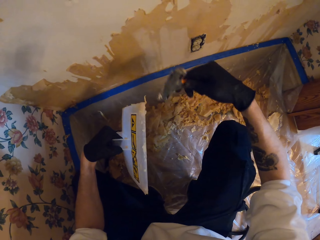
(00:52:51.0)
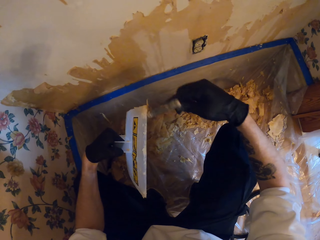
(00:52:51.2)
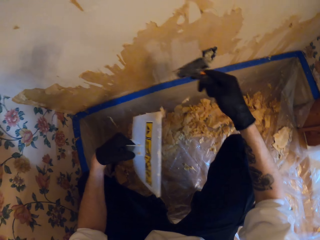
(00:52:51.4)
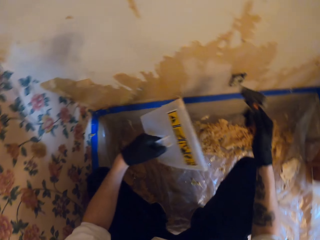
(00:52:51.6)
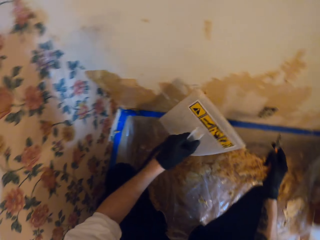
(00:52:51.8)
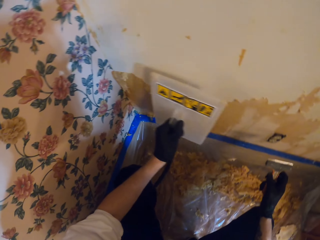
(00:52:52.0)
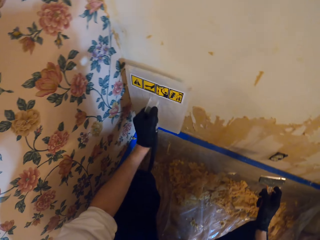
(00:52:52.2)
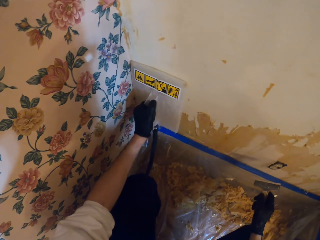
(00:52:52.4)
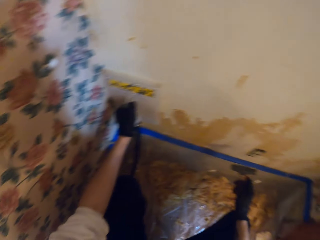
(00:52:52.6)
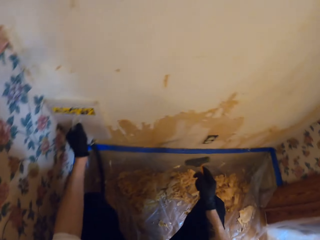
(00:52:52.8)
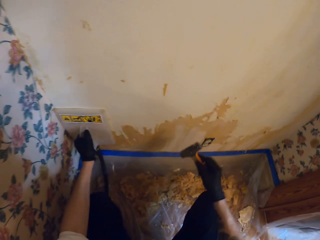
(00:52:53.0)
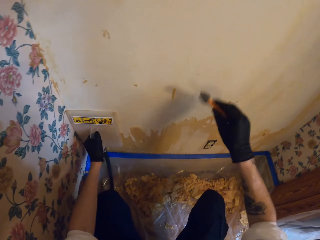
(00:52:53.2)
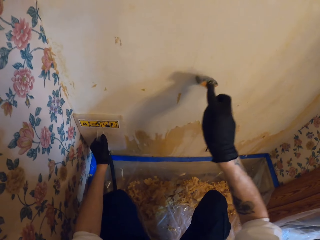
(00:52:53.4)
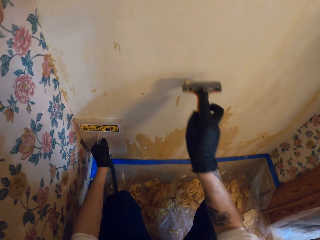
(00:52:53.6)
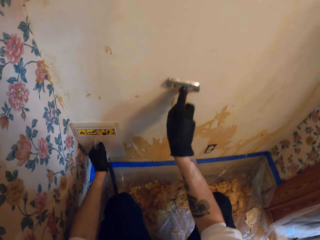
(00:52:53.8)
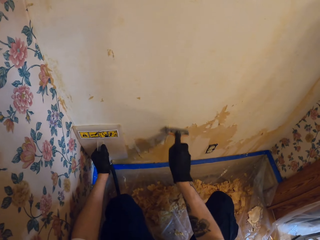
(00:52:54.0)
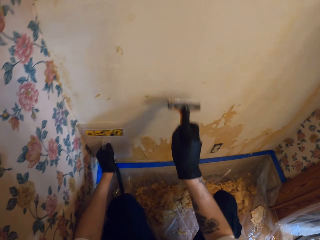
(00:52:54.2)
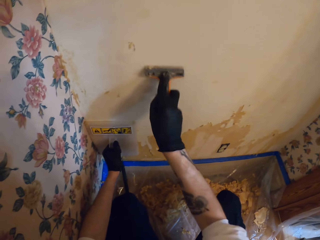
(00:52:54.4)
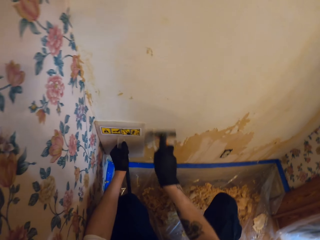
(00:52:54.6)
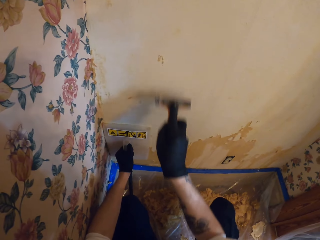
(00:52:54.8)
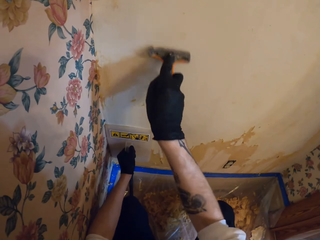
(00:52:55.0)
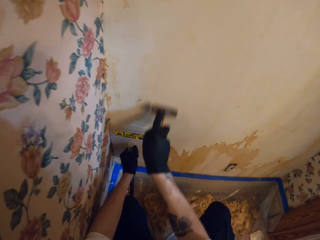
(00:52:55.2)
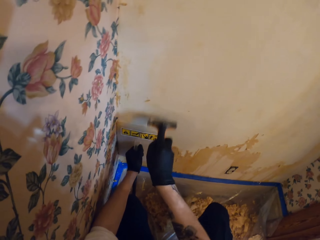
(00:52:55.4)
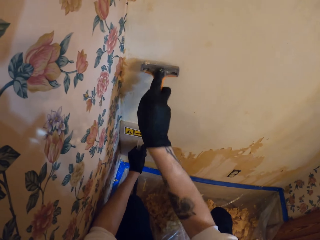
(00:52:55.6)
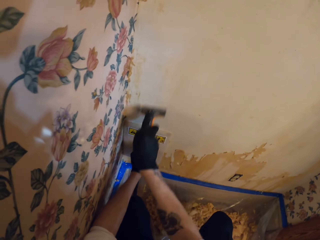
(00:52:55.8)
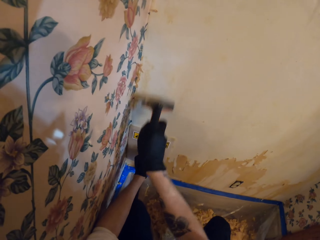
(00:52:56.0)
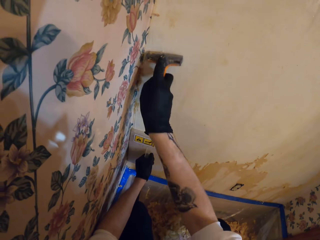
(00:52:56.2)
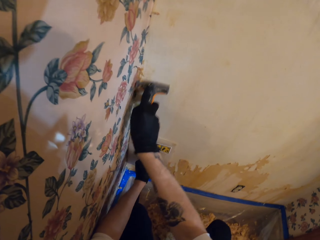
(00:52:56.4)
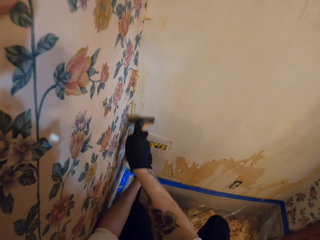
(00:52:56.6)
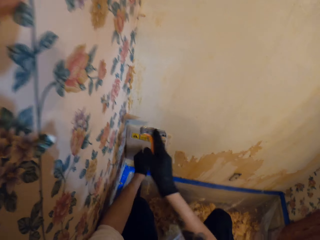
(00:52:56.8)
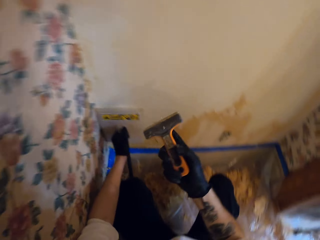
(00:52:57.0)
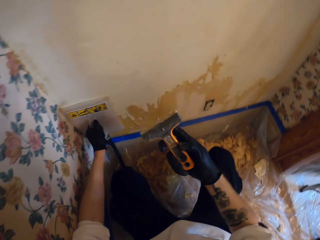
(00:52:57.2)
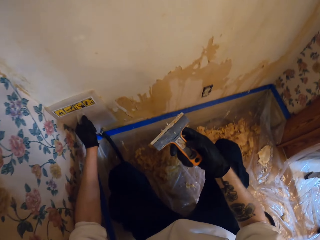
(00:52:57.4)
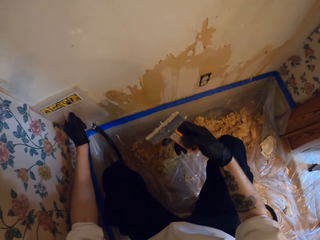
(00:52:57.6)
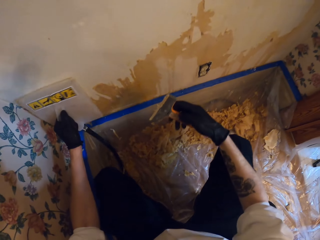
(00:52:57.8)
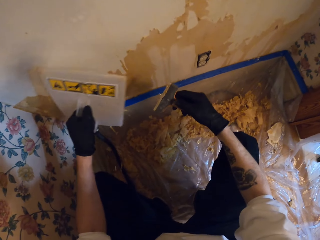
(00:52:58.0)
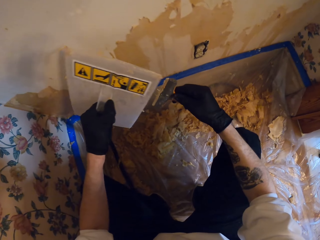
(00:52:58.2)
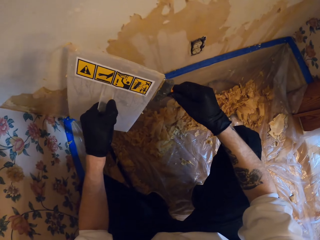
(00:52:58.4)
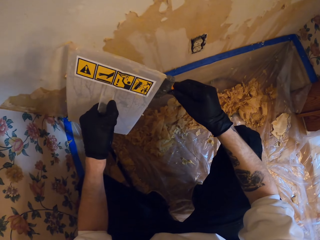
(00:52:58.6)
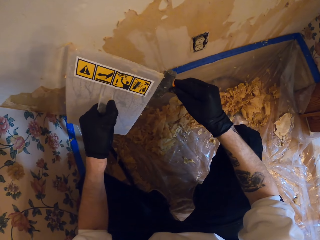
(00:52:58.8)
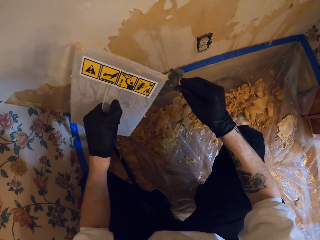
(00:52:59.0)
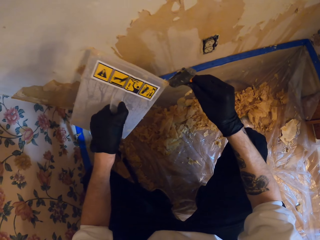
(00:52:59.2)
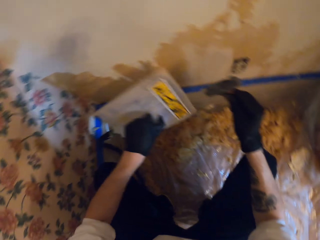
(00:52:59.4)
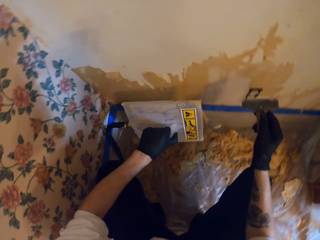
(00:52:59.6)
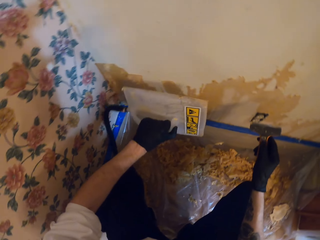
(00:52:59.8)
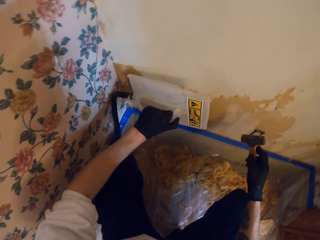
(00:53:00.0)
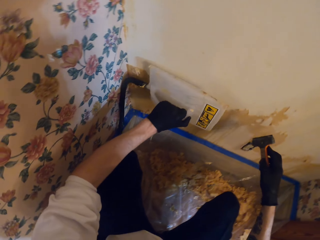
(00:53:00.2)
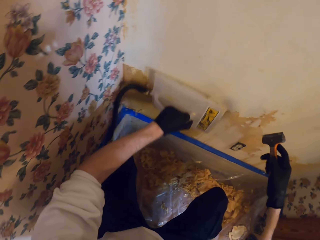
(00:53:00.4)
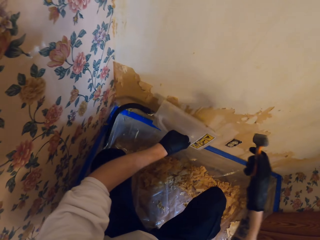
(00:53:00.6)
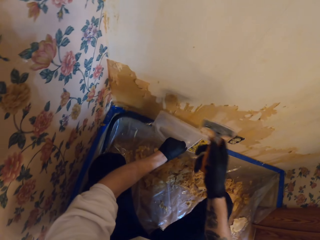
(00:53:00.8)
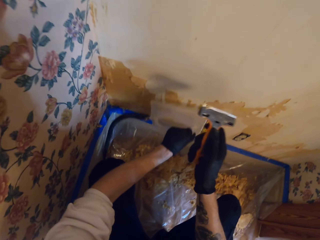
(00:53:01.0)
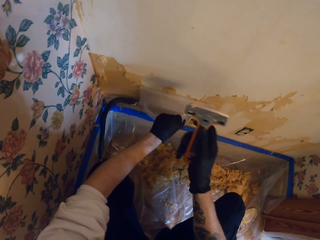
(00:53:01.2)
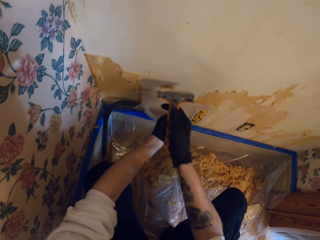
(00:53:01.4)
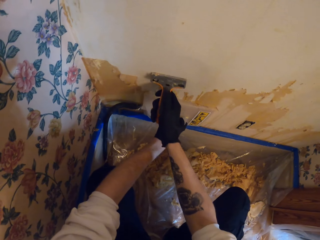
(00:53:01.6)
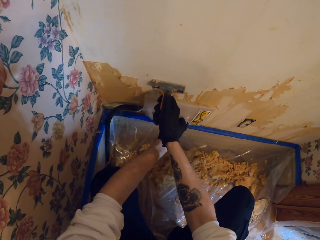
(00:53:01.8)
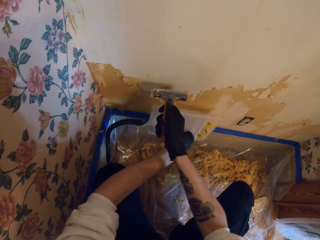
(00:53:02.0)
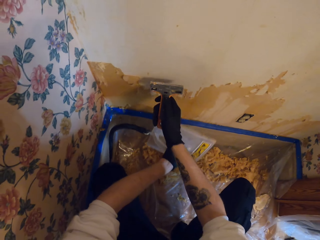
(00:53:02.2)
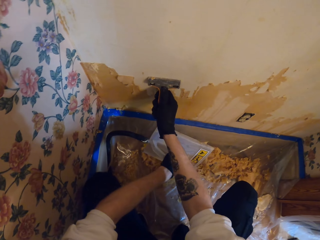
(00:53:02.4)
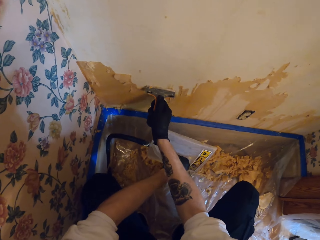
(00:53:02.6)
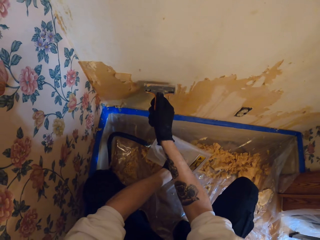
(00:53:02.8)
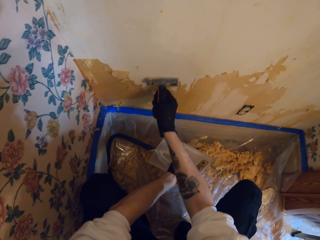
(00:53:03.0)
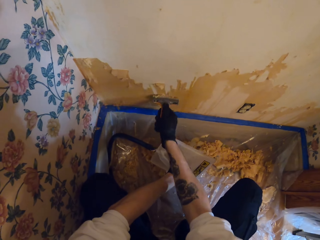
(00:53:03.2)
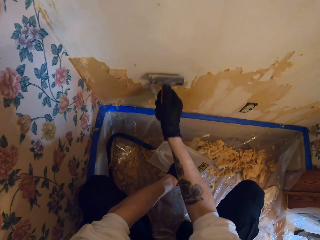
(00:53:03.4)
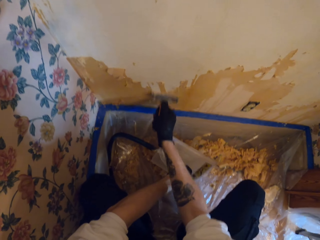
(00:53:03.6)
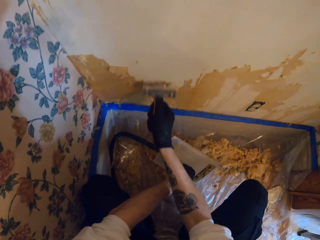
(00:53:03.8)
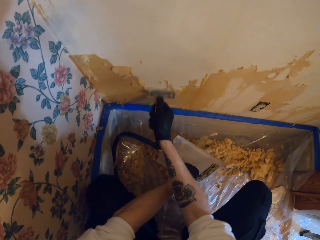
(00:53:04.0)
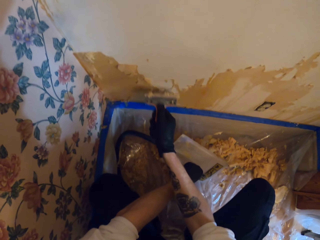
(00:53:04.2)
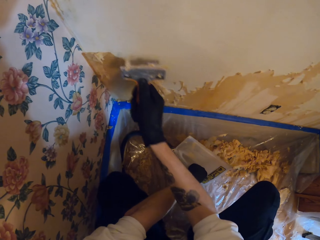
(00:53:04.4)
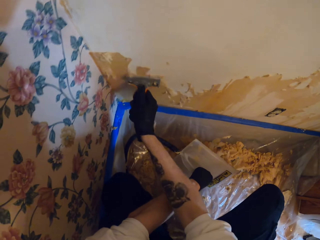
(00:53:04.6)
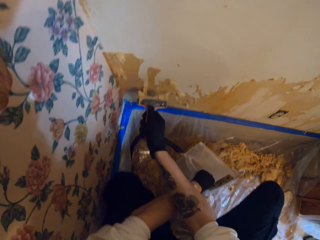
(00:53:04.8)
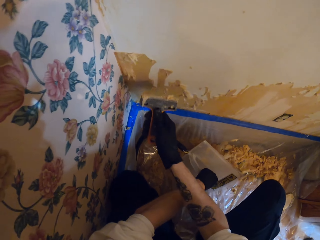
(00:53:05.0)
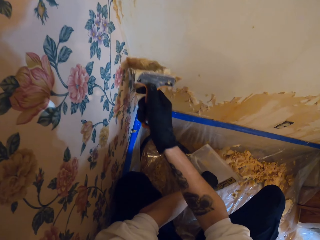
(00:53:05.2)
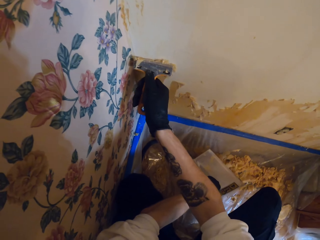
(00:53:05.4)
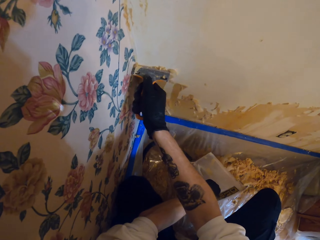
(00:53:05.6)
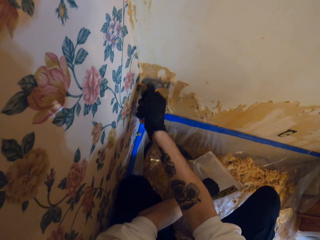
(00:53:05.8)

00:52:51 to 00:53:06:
The camera wearer places the wallpaper steamer against the wall. They remove the paper from the wall with the wall scraper. They rub the wall scraper on the wallpaper steamer. They remove the paper from the wall scraper with the wallpaper steamer. They place the wallpaper steamer against the wall. They remove the paper from the wall with the wall scraper.

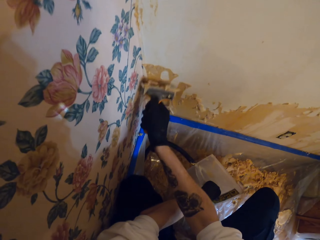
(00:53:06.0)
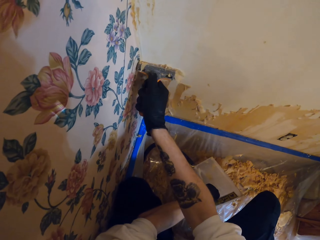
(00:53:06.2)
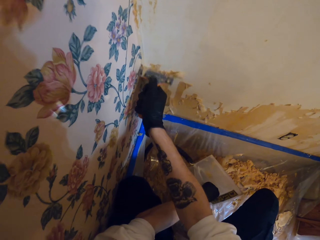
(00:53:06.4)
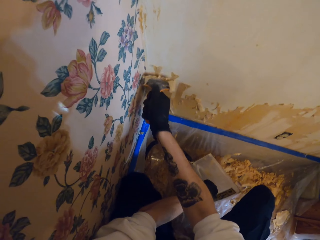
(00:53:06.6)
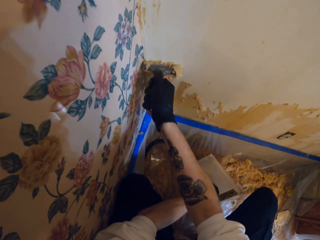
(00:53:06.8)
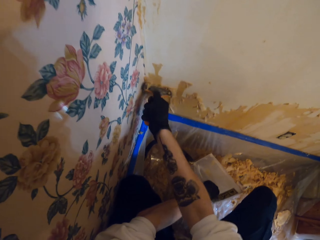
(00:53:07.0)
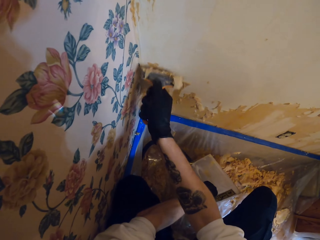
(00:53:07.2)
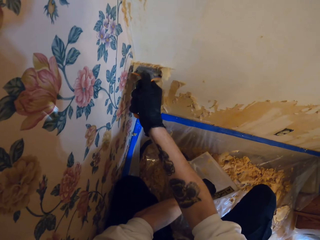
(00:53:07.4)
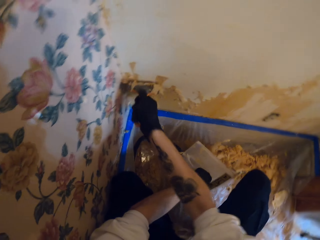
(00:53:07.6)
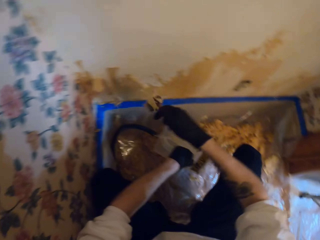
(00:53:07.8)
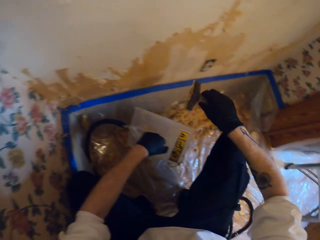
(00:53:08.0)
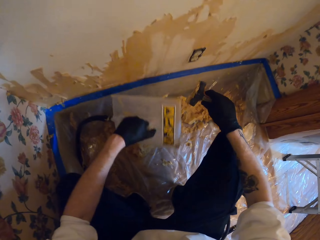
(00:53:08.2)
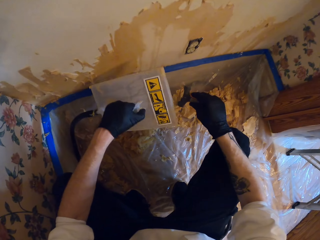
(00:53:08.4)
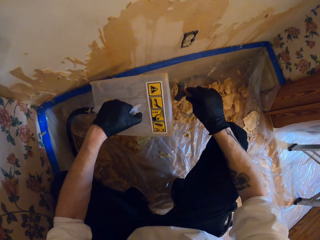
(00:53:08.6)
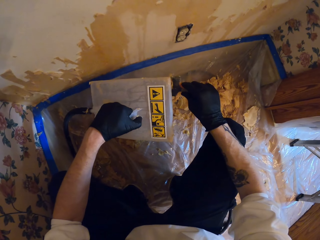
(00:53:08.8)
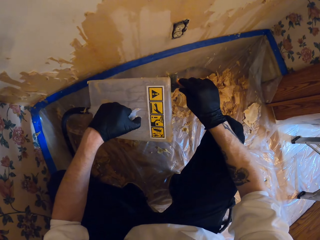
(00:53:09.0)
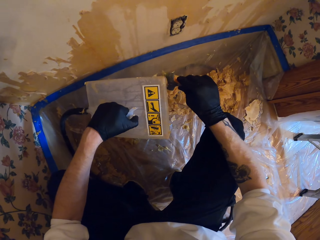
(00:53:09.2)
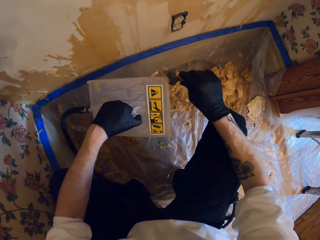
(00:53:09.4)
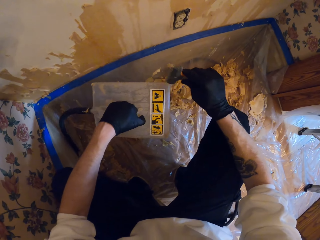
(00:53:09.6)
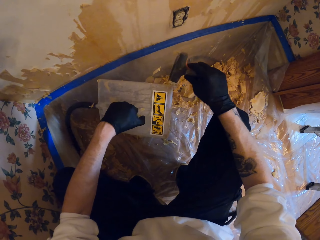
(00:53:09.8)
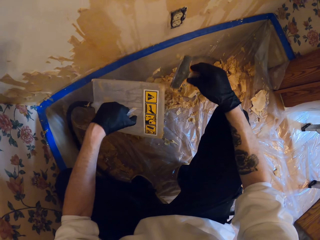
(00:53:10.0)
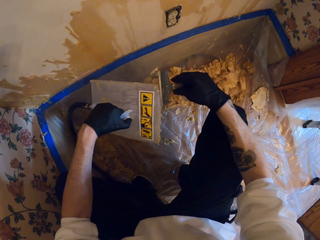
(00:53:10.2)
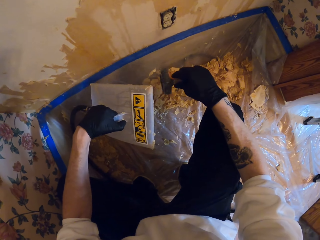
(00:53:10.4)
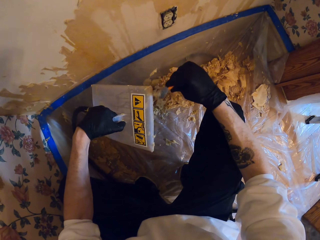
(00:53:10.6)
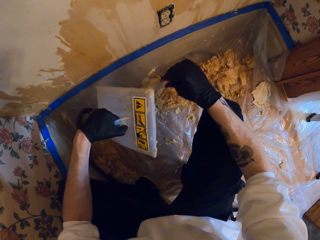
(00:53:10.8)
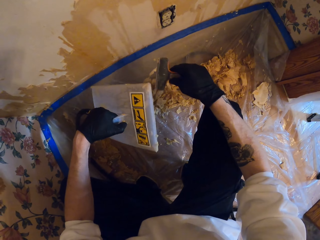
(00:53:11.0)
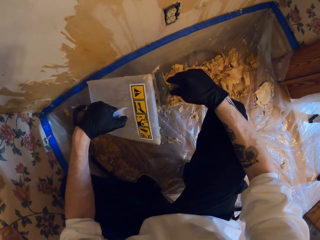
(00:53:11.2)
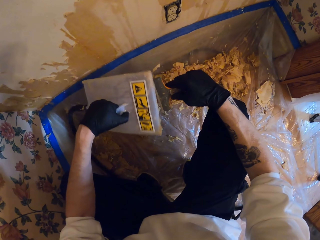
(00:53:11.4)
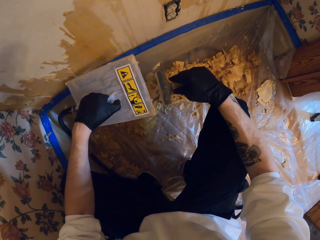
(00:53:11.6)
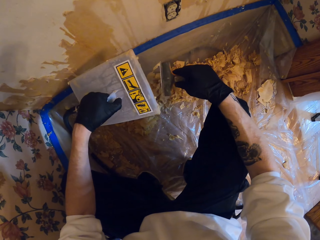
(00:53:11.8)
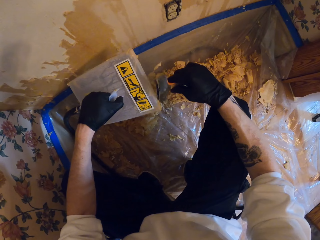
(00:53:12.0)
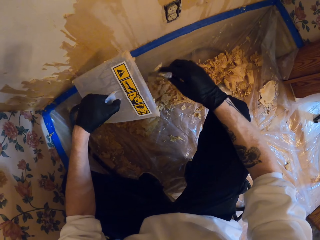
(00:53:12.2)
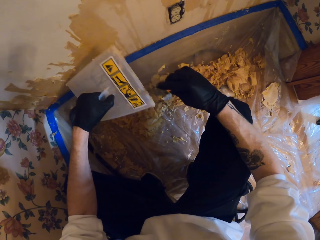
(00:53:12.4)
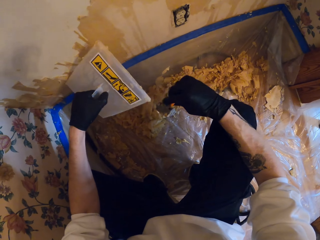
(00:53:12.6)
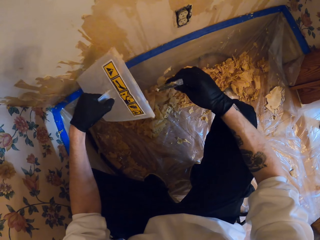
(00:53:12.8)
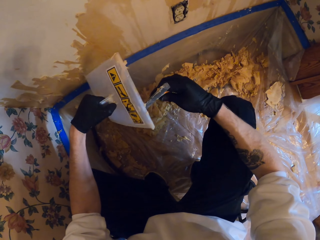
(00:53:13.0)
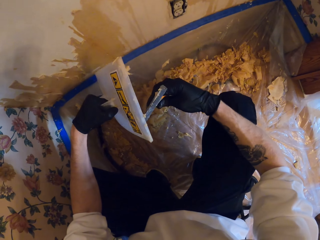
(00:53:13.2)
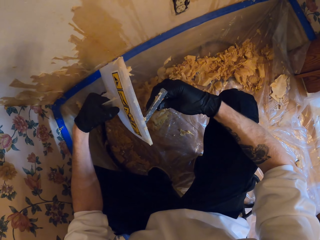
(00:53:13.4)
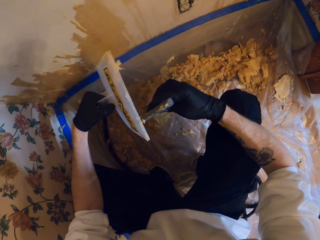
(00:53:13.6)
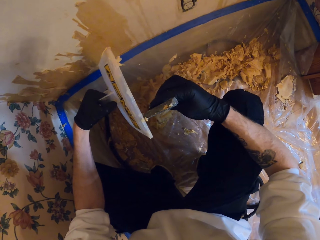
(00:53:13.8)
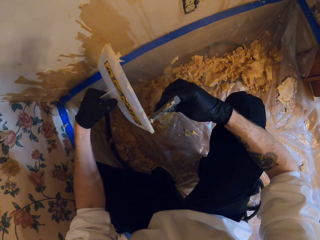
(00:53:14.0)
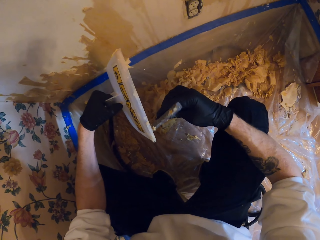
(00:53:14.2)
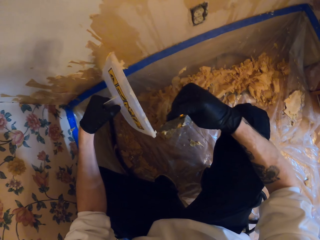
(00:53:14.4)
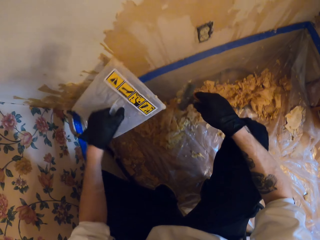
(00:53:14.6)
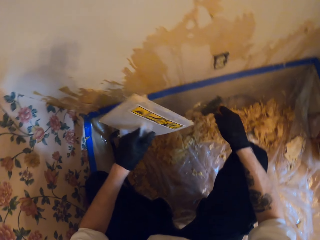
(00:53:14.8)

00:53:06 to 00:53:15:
The camera wearer rubs the wall scraper on the wallpaper steamer. They remove the paper from the wall scraper with the wallpaper steamer.
